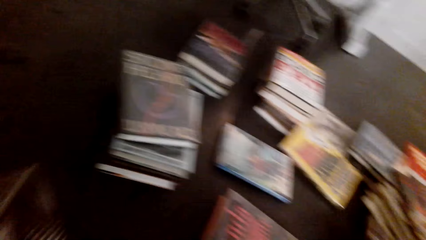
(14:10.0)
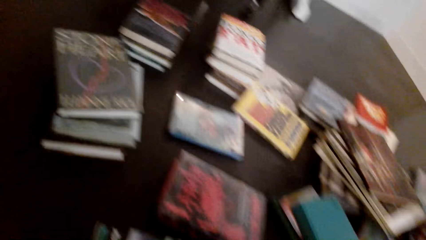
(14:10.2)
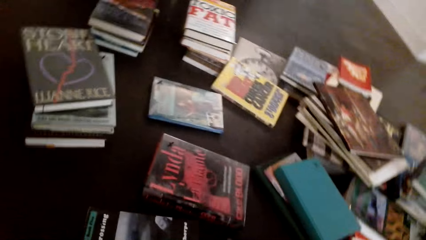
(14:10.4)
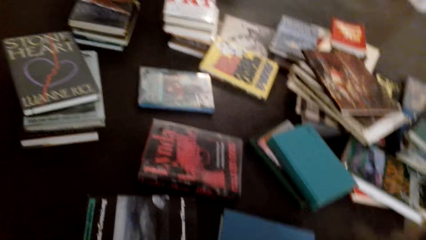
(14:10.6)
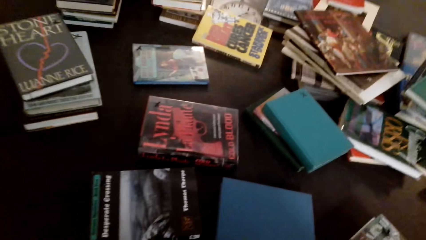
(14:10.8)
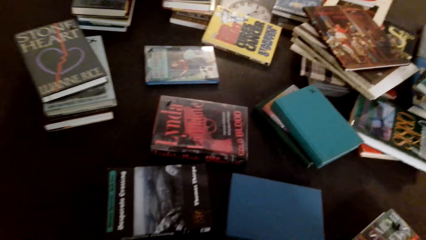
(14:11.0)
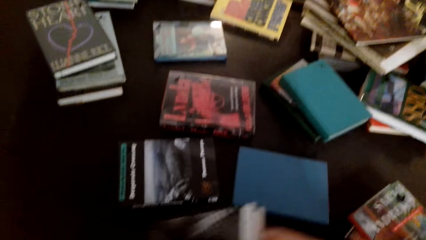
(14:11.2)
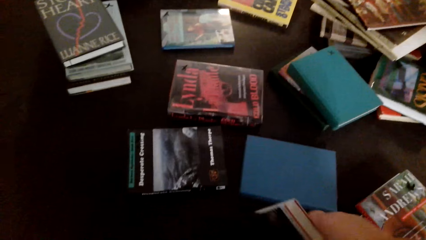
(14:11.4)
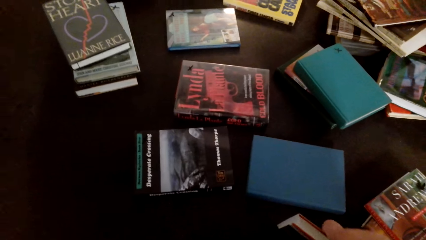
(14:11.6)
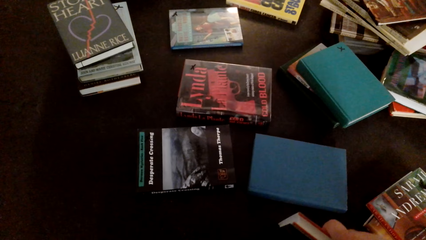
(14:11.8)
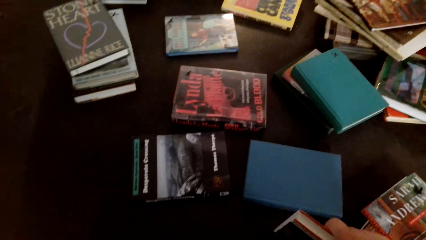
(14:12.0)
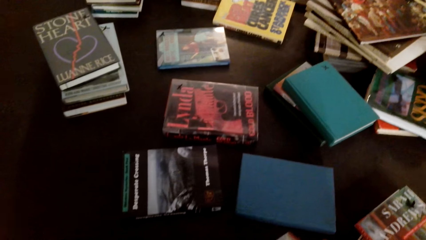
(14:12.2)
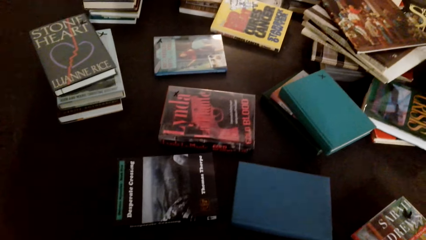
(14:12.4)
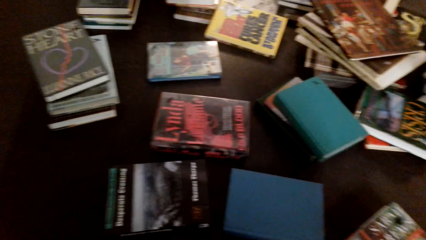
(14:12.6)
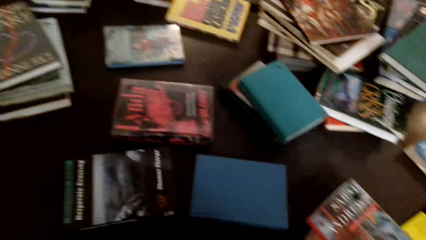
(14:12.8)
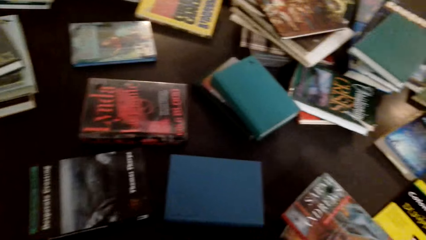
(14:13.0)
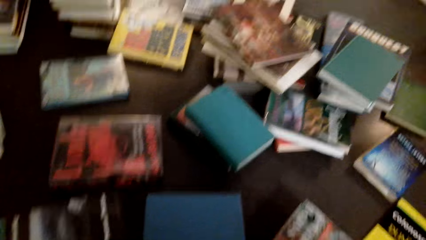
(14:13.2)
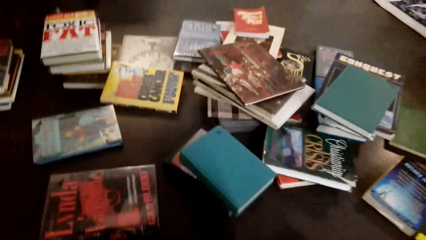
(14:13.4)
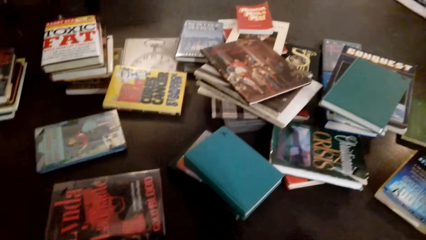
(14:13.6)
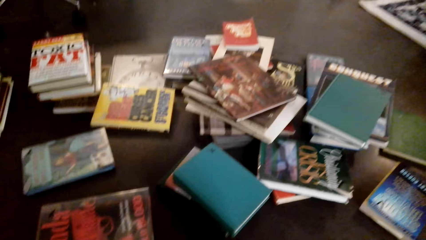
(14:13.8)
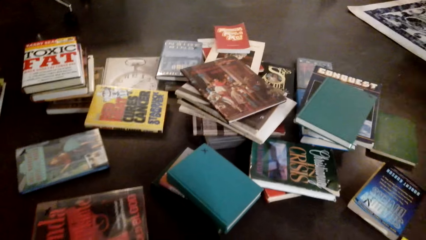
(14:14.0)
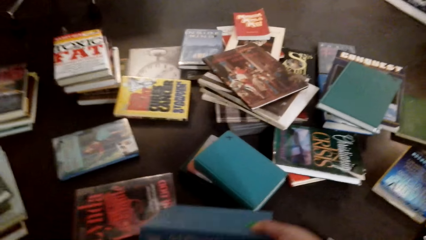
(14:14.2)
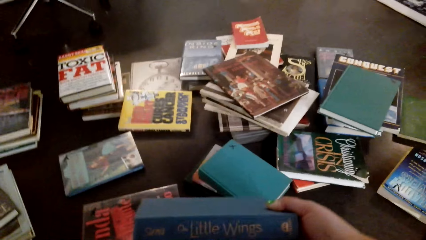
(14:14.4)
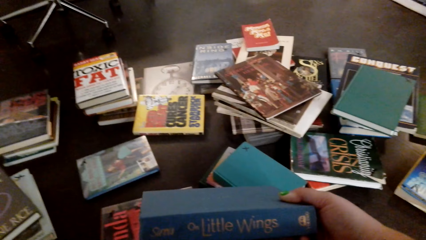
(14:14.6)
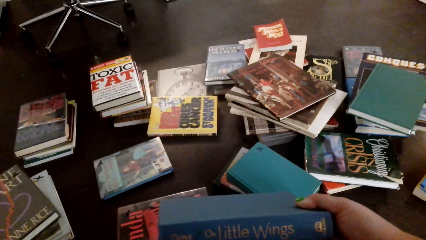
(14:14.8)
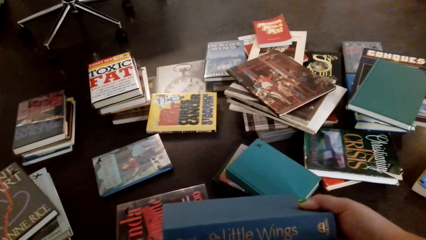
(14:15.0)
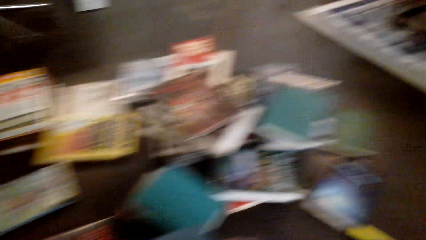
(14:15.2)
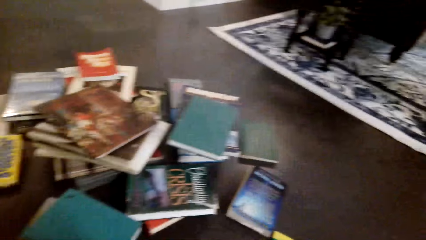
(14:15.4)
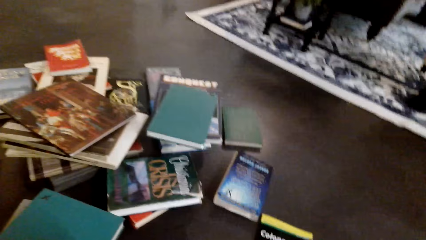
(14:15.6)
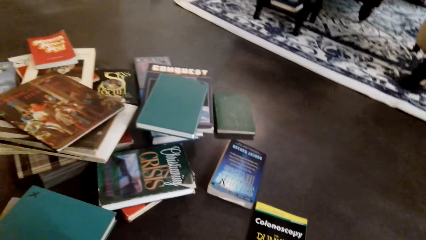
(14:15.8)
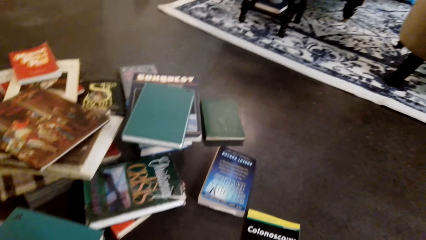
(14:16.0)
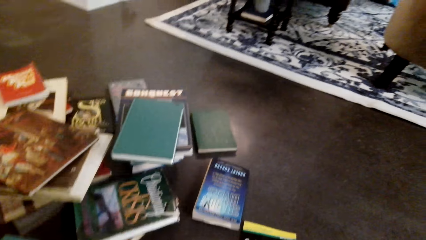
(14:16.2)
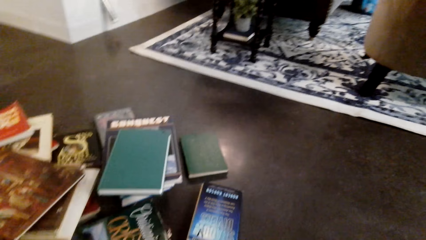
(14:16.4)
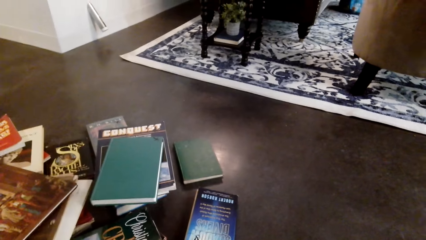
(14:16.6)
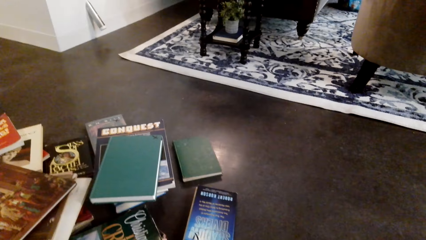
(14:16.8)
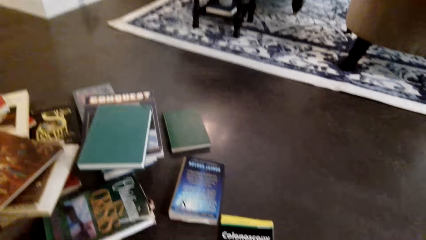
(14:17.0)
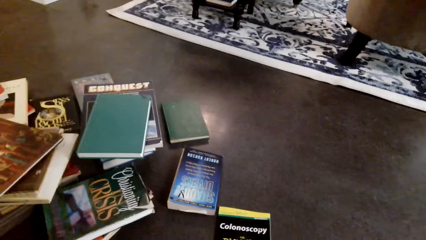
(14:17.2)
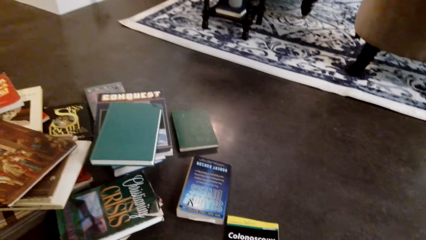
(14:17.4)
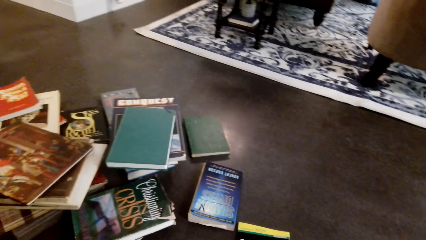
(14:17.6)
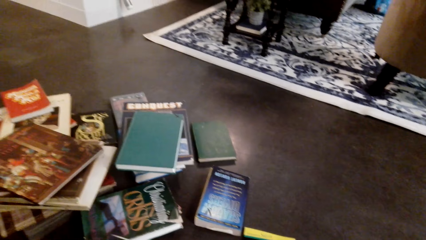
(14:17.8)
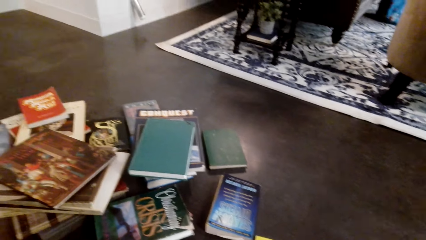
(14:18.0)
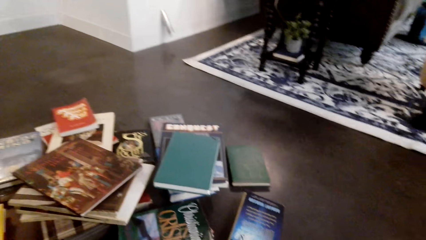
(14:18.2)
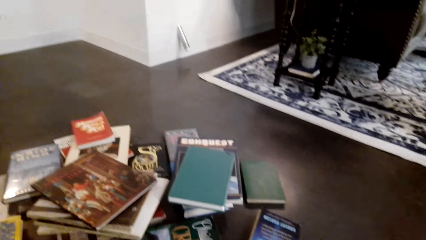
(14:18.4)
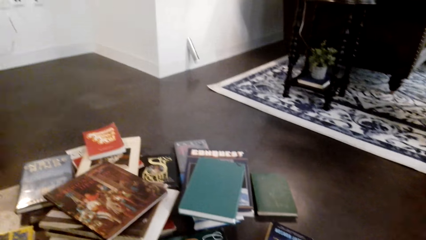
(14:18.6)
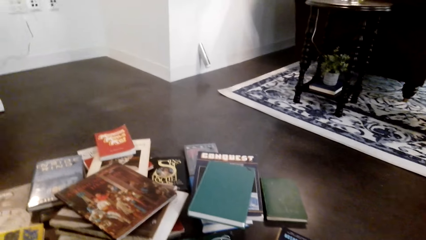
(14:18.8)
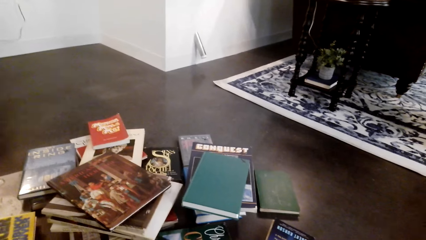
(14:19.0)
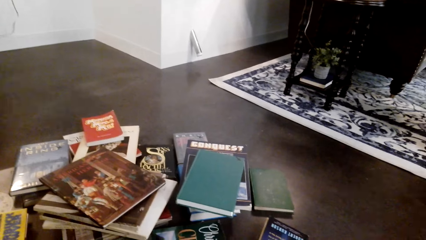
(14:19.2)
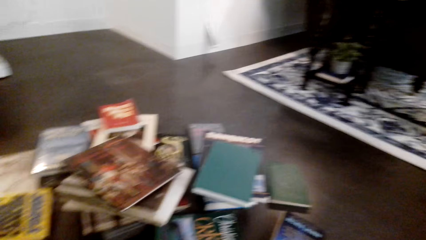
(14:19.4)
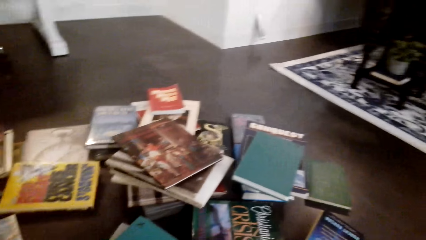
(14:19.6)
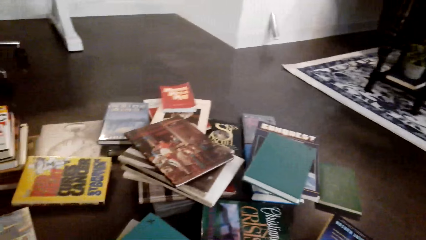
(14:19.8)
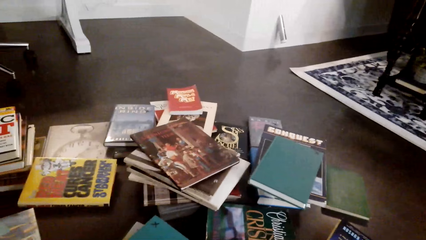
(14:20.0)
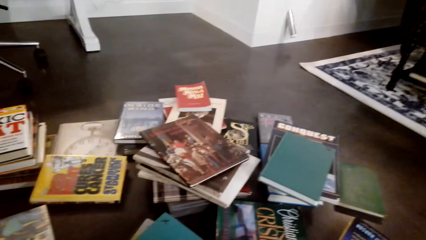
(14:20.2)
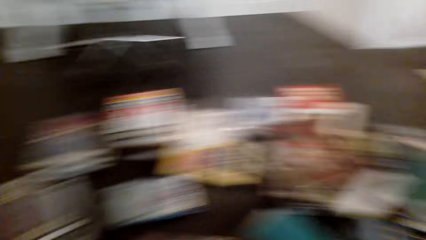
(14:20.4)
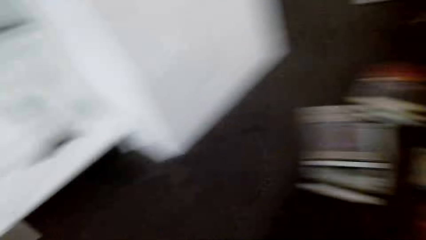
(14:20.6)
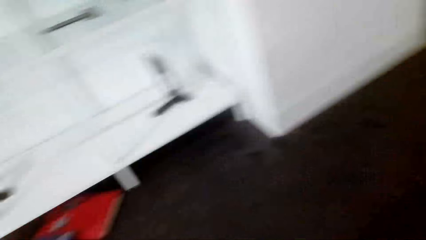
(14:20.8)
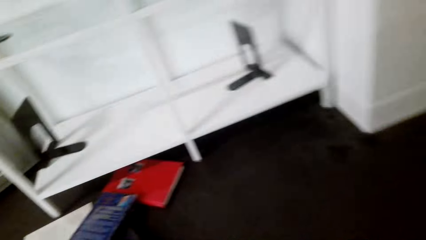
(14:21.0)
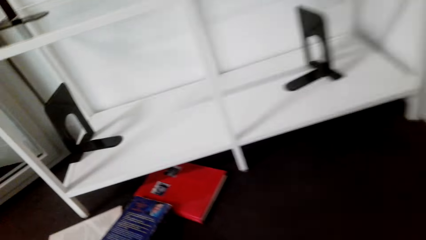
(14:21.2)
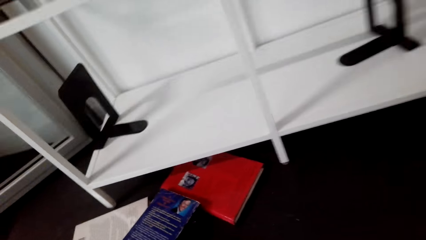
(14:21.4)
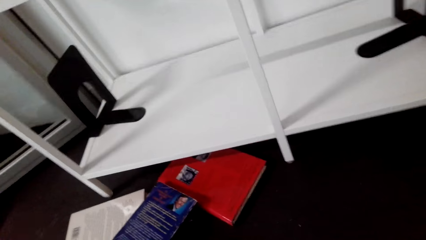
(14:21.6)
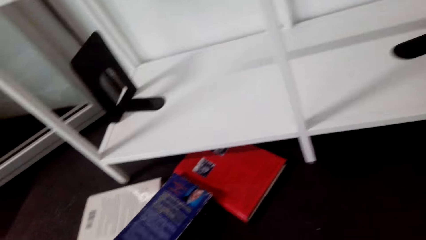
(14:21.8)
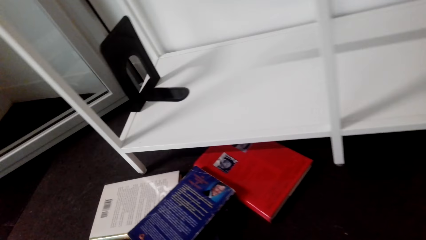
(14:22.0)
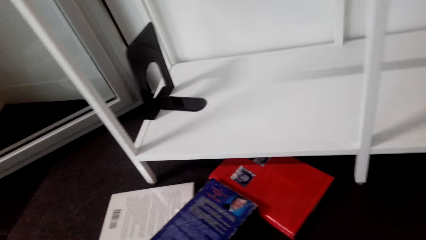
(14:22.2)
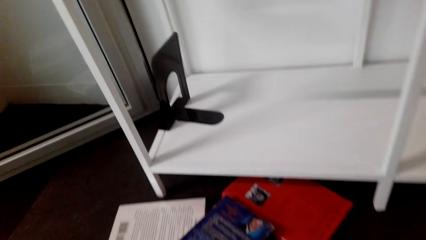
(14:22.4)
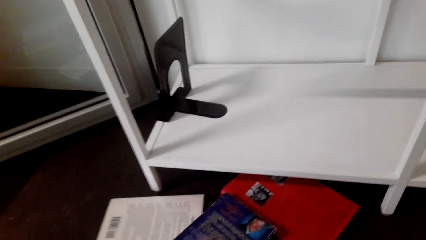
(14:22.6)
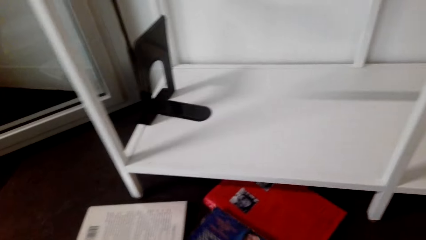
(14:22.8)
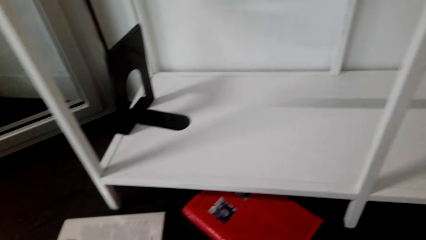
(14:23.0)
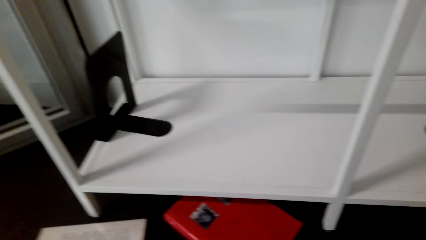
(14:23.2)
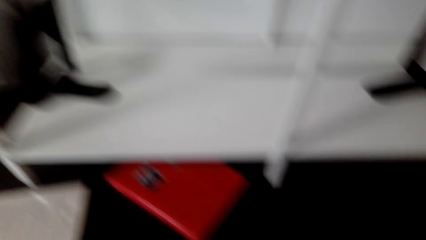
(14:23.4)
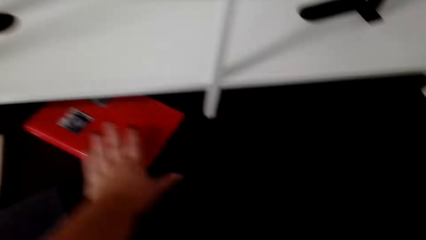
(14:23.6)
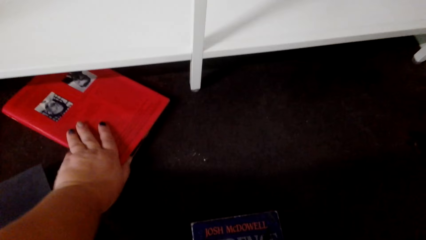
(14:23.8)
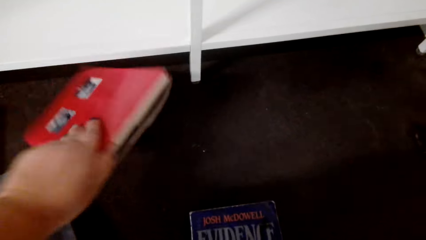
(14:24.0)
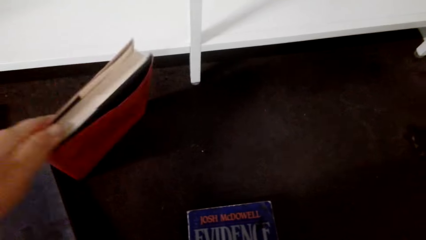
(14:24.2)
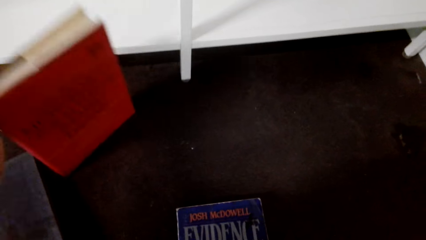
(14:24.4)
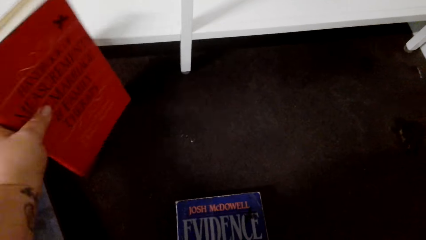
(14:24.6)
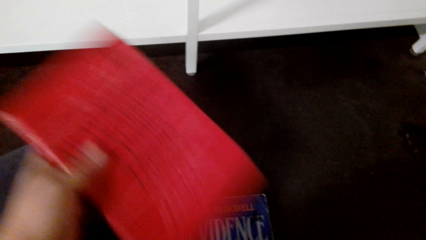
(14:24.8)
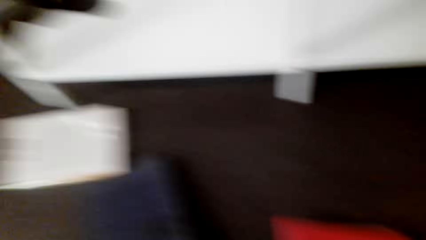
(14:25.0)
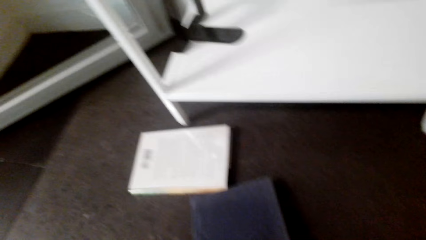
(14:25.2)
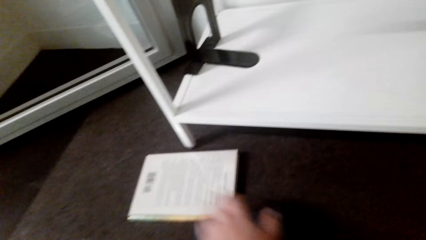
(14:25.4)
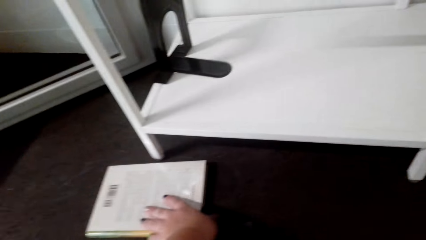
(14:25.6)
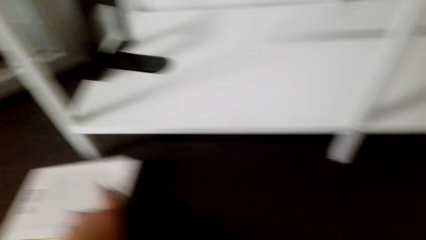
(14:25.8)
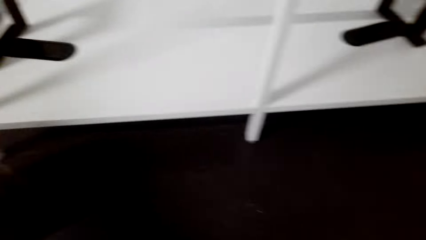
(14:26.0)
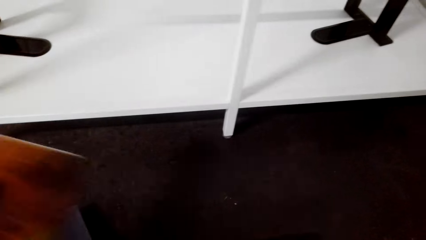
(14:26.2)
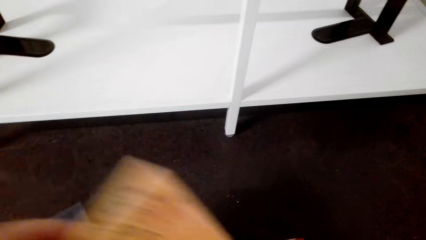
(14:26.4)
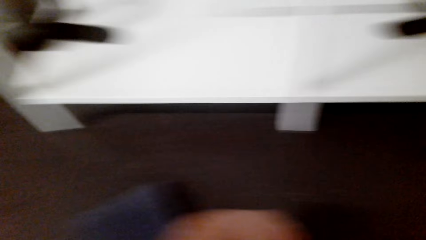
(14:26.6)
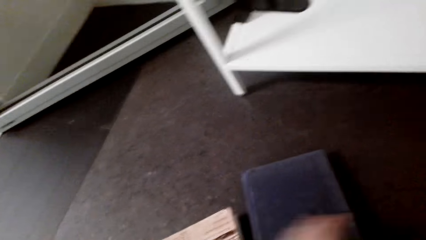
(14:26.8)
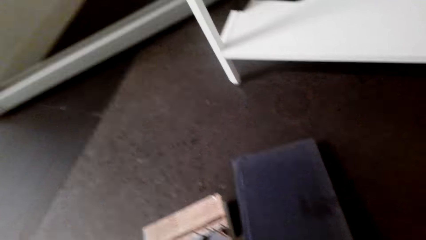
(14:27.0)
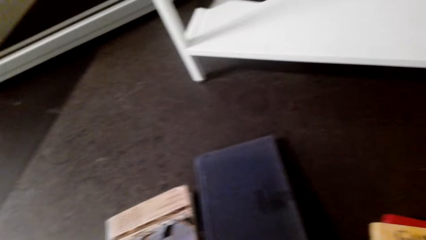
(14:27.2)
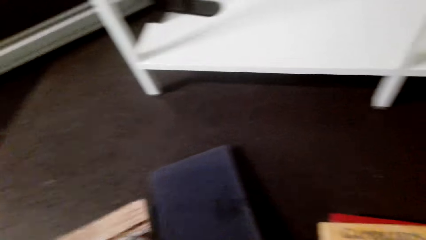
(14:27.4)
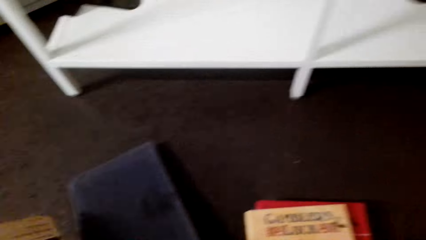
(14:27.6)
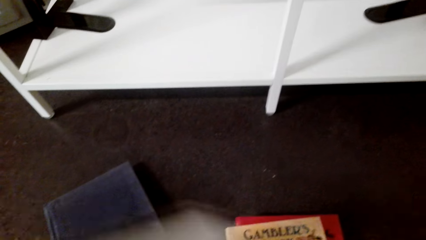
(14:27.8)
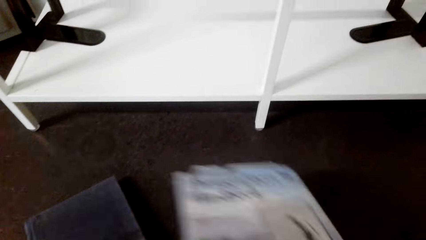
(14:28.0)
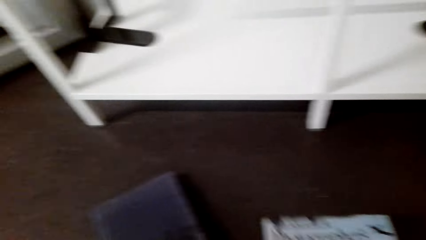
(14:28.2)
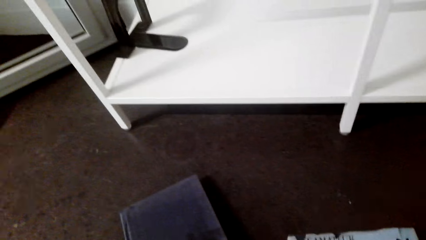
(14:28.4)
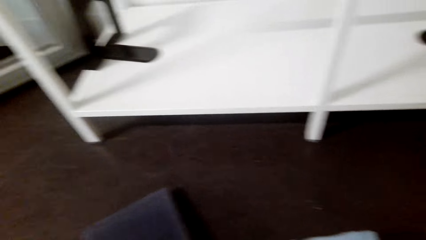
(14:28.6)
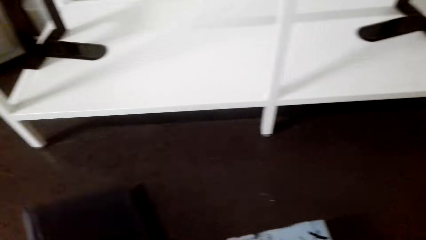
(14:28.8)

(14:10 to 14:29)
The camera wearer picks the book from the floor. They hold the book. They look at the books. They place the book on other books. They lift the book. They look around the books. They move towards the cabinet. They pick the book from the floor. They put the books together on the floor. They lift the book. They collect the book from the floor. They place the book on the floor.
